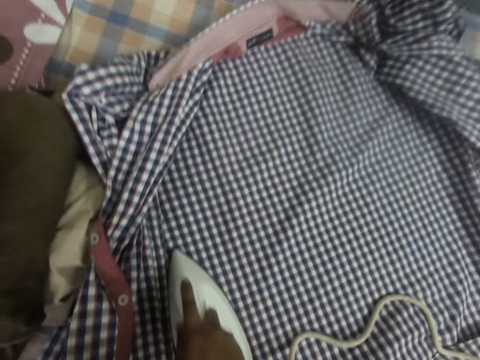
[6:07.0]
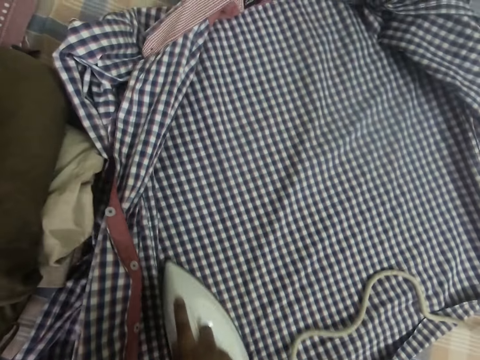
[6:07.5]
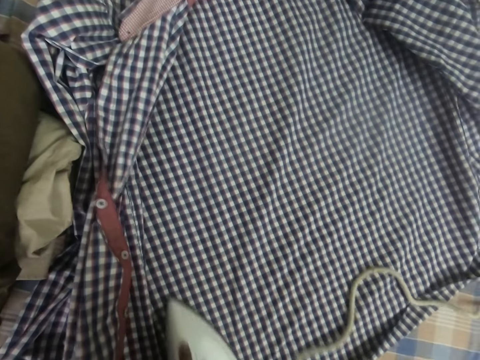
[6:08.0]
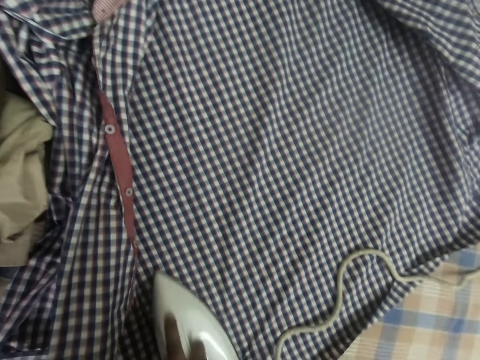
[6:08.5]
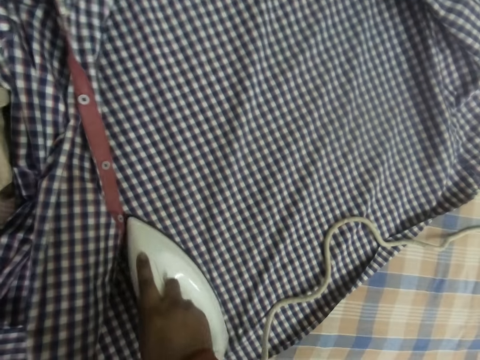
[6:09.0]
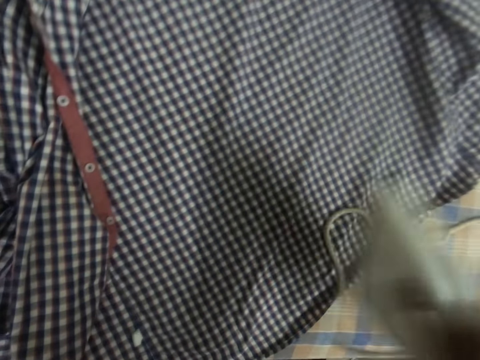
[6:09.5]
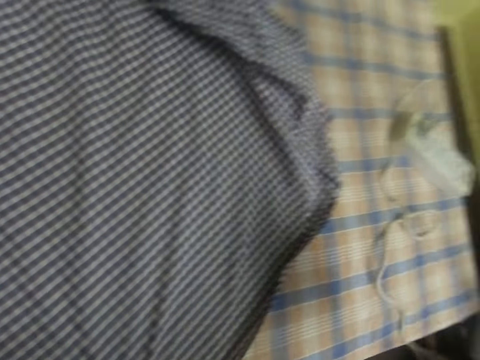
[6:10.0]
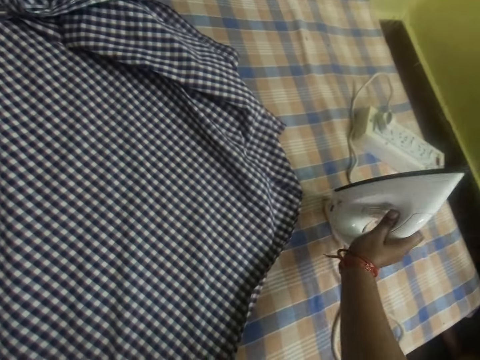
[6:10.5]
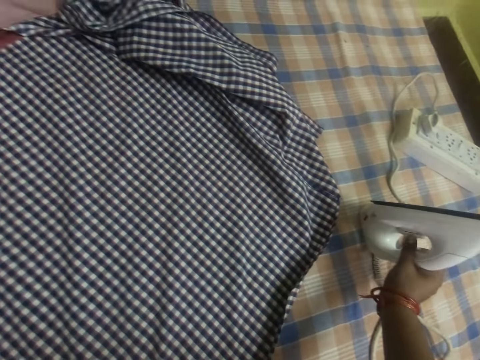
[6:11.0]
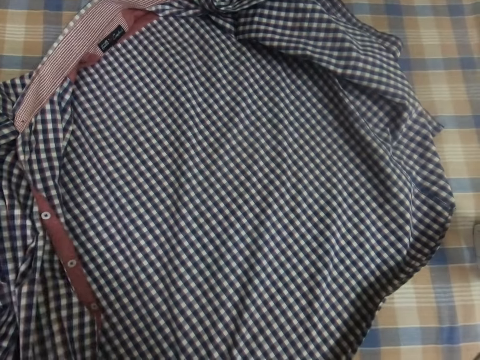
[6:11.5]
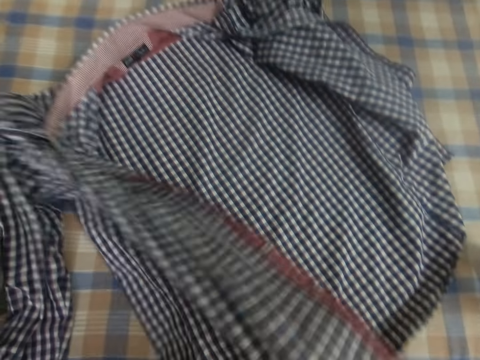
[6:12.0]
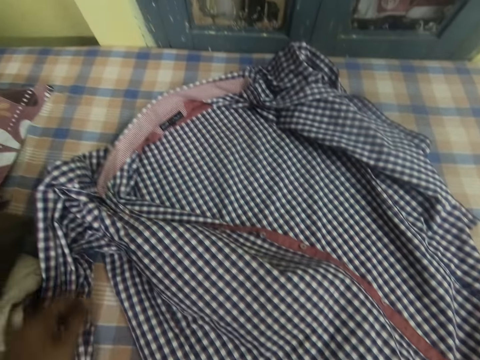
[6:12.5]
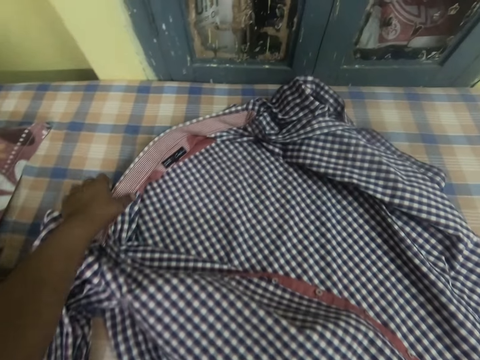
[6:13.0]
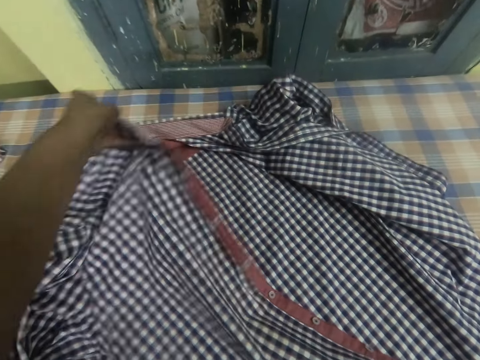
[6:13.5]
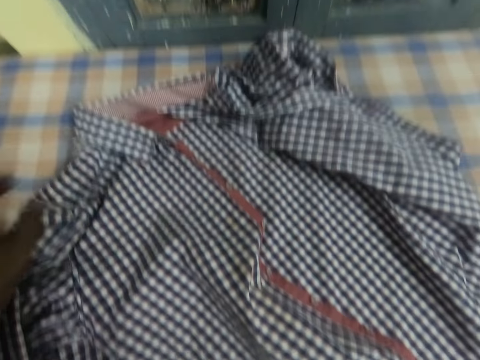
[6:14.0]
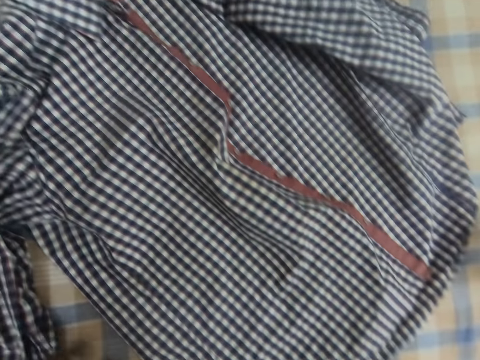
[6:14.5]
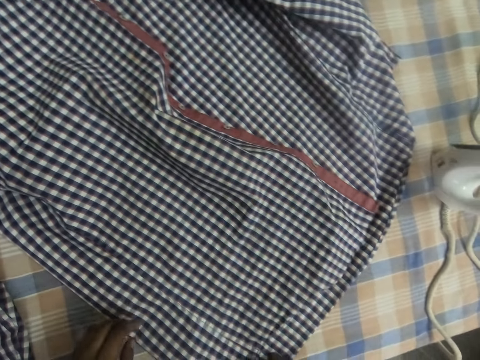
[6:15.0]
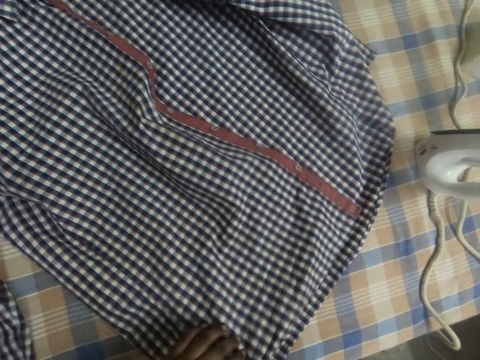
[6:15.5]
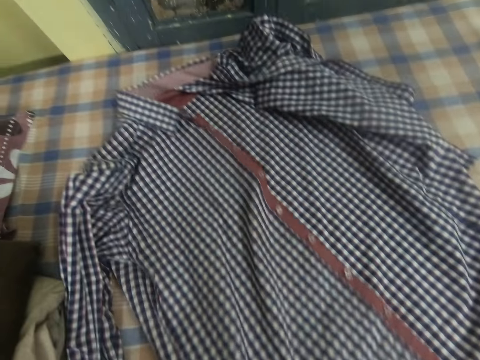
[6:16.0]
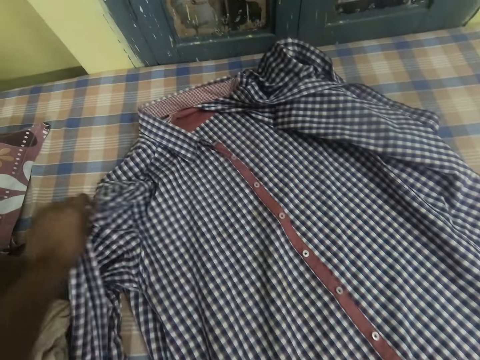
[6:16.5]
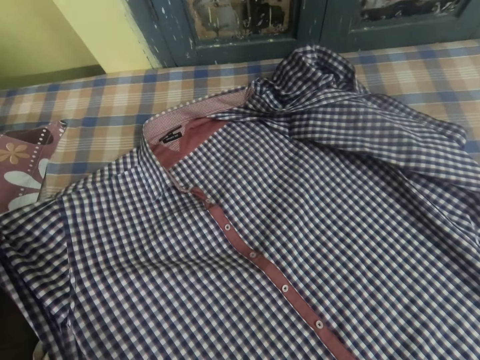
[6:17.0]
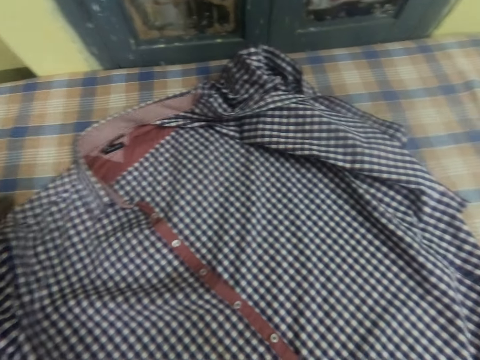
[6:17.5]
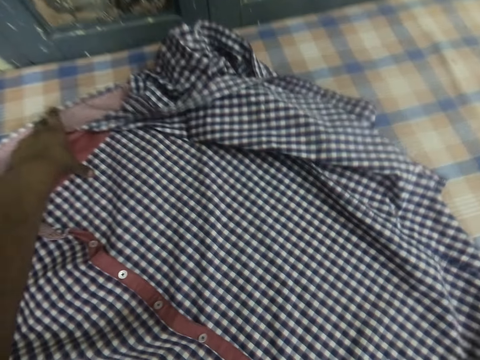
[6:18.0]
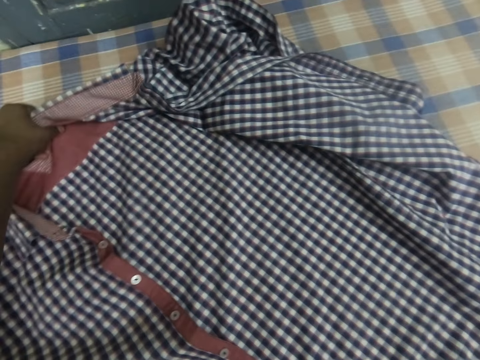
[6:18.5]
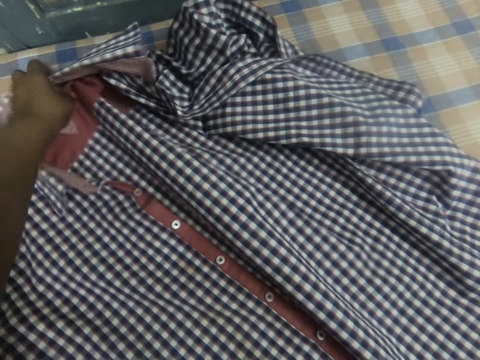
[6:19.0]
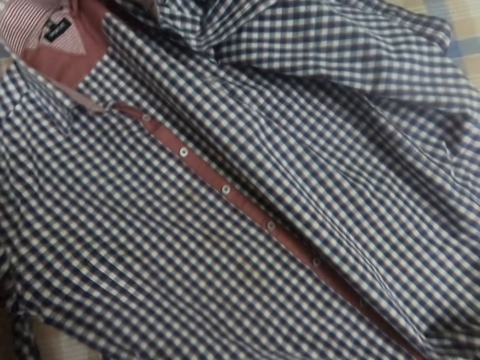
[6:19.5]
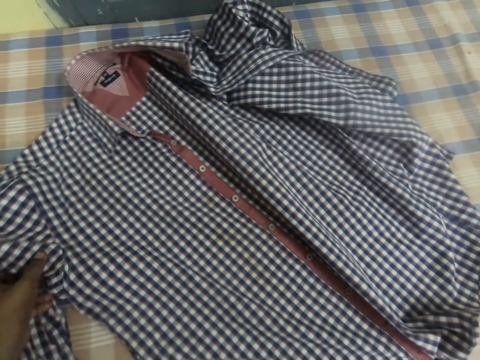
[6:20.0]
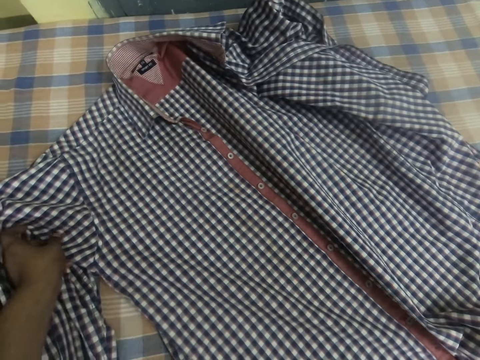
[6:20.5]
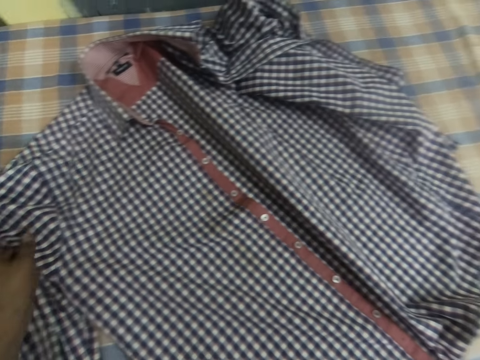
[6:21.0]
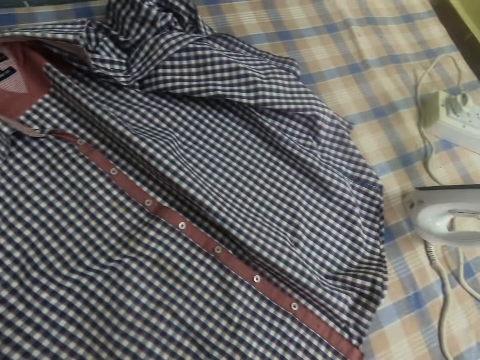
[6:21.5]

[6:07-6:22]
The camera wearer puts the iron on the table. They adjust a shirt on the table. They turn the cloth and align the cloth.

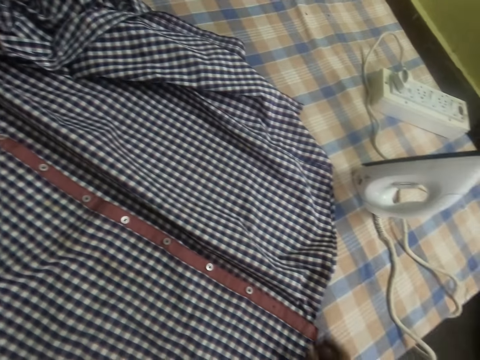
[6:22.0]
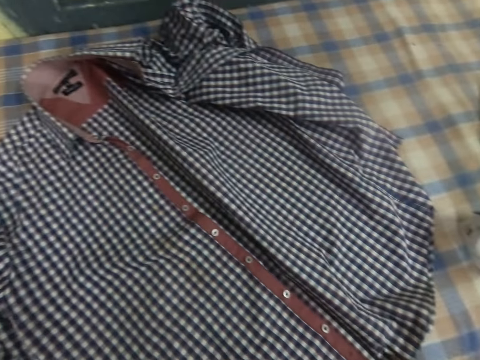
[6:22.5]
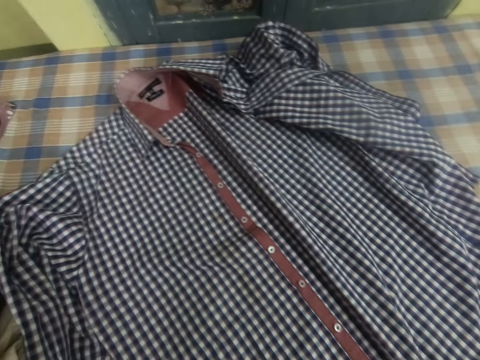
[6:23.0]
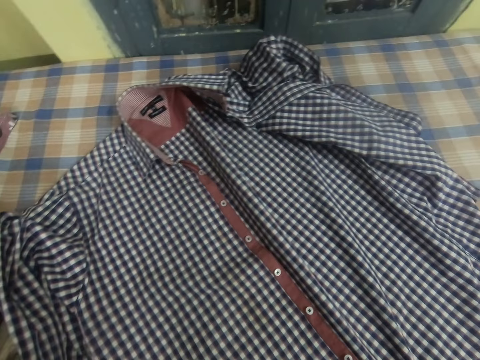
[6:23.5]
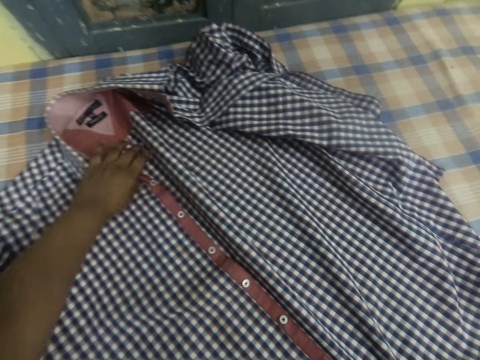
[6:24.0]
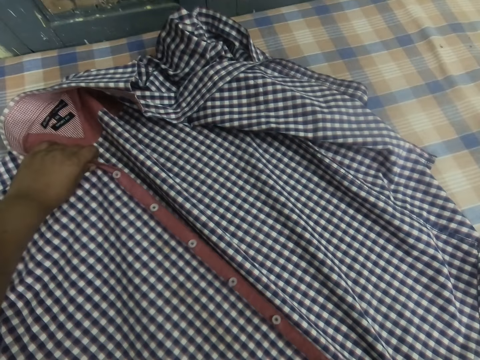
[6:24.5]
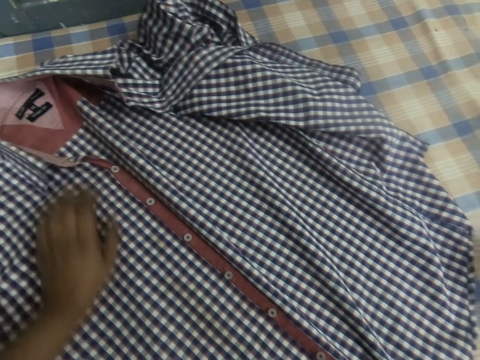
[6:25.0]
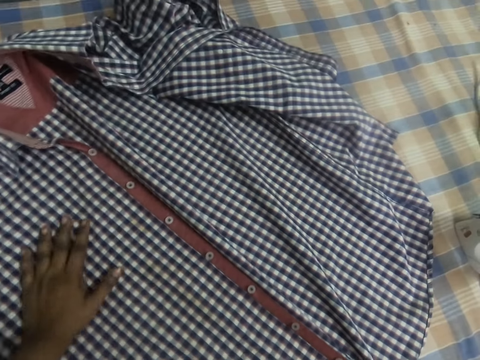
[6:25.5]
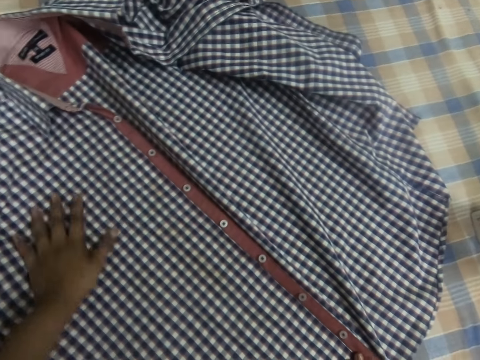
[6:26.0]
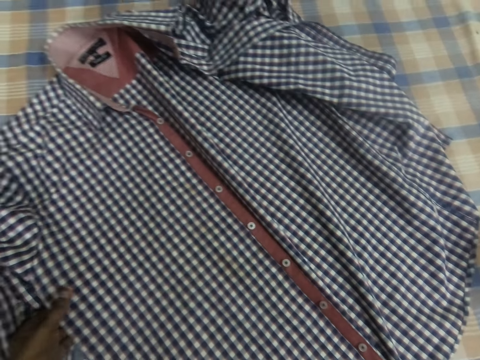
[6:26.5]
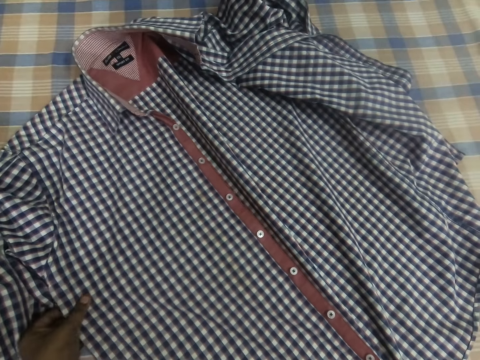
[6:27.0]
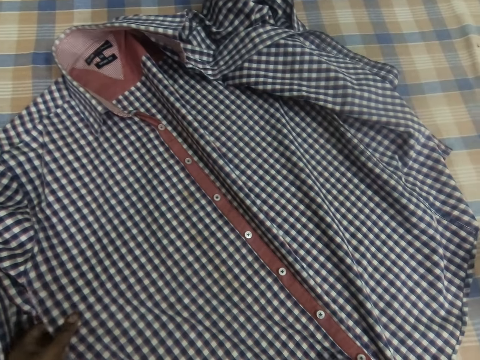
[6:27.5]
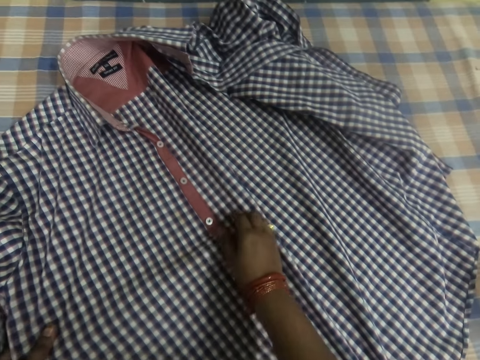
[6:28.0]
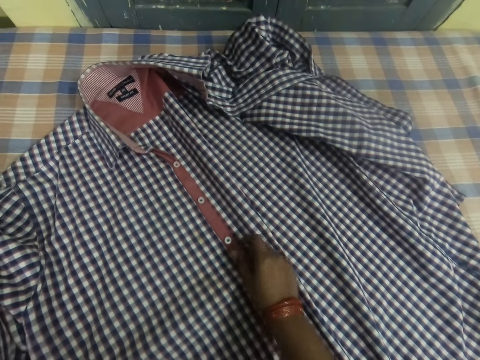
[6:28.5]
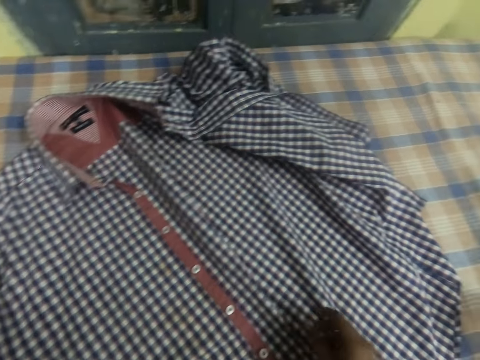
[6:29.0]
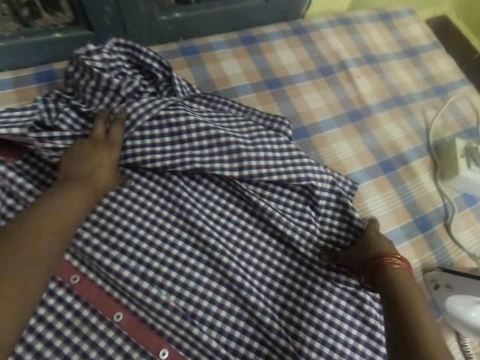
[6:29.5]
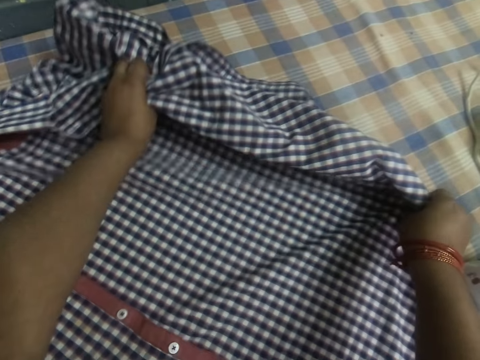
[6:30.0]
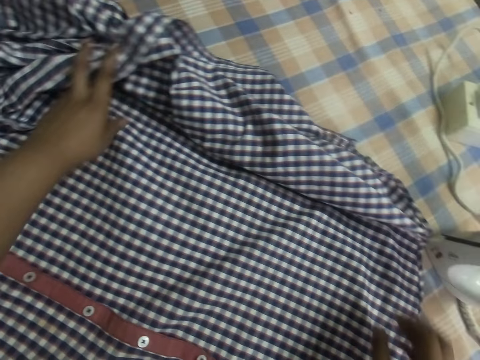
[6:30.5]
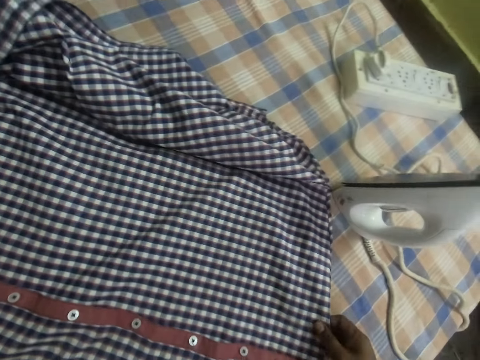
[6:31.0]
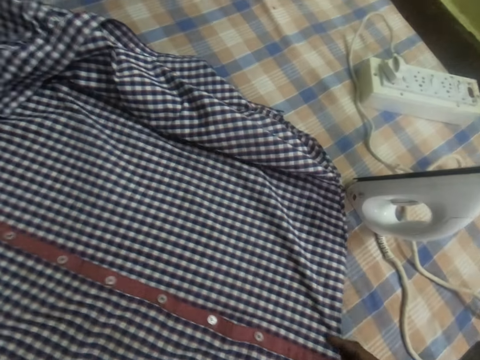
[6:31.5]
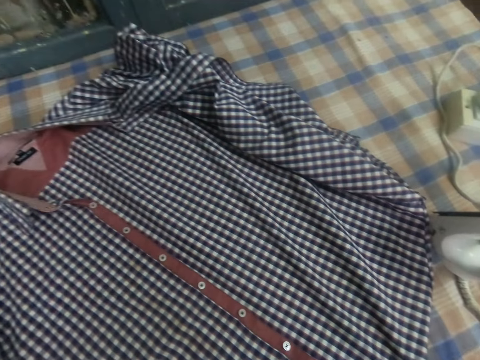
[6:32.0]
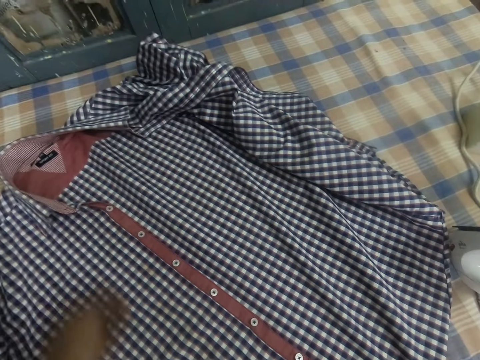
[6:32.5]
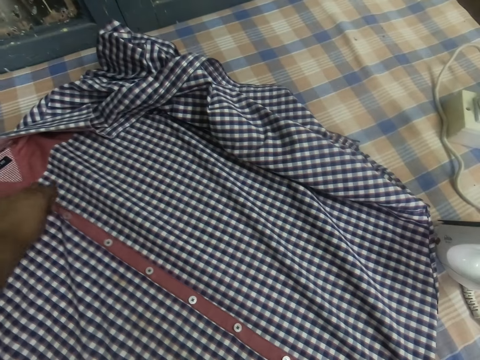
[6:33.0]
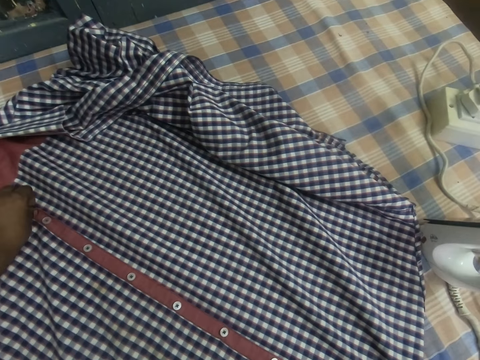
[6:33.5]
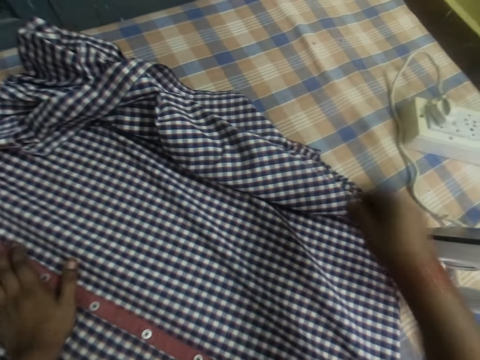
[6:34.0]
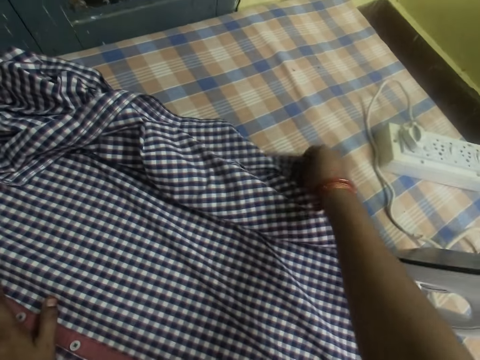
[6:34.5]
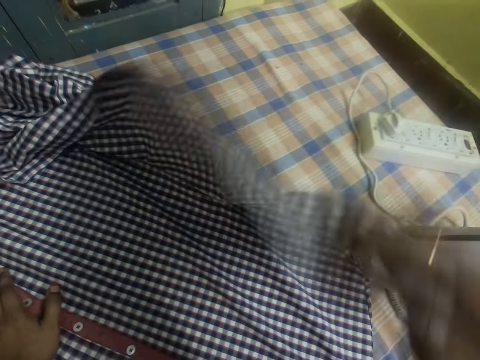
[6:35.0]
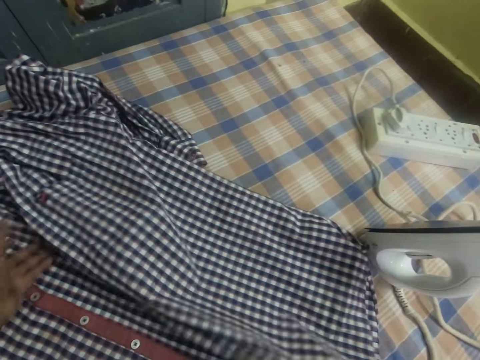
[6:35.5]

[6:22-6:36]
The camera wearer aligns the cloth with both hands. They align the cloth.
